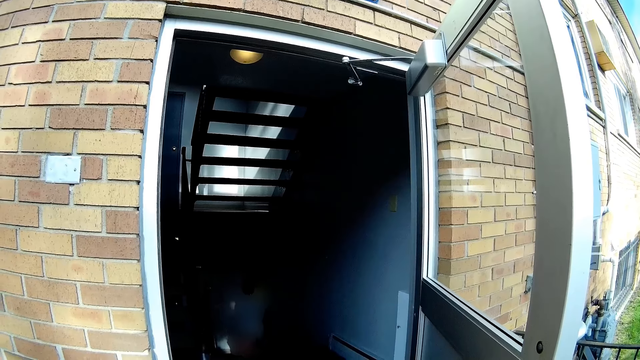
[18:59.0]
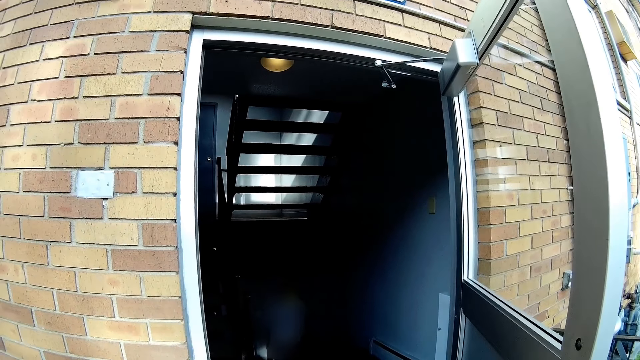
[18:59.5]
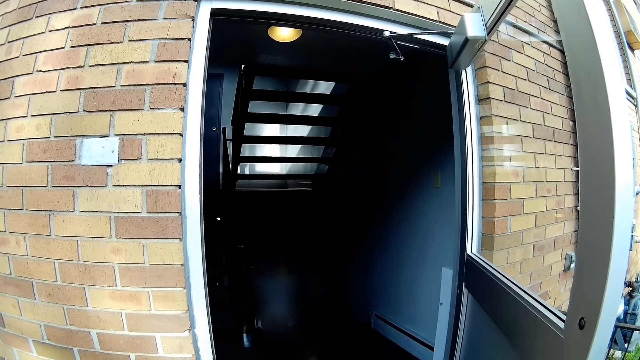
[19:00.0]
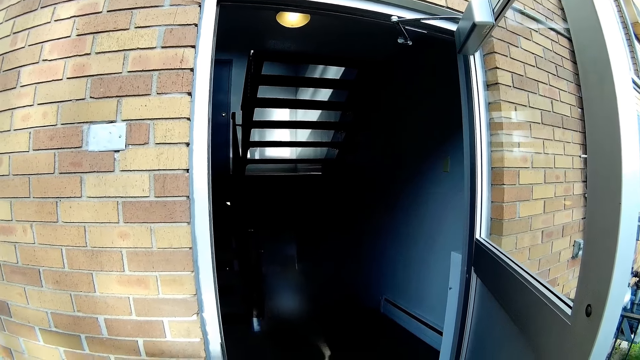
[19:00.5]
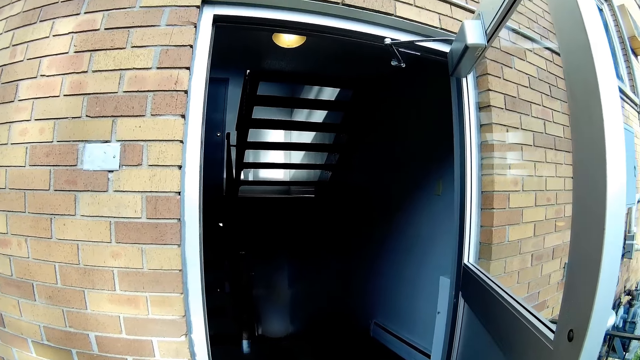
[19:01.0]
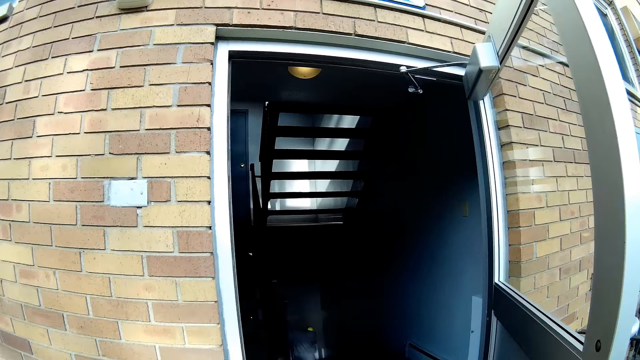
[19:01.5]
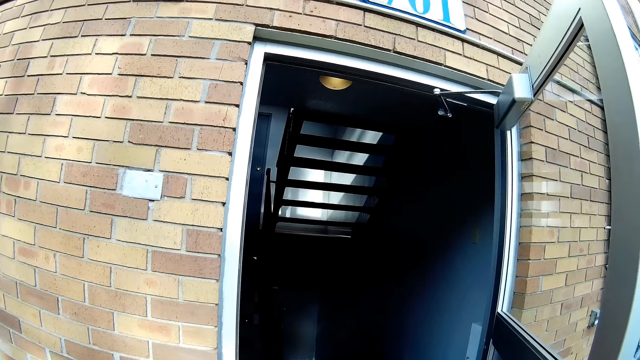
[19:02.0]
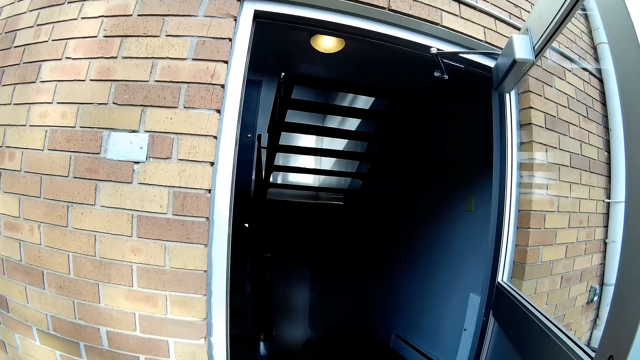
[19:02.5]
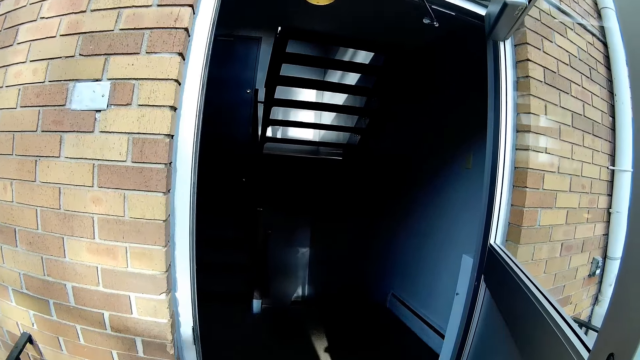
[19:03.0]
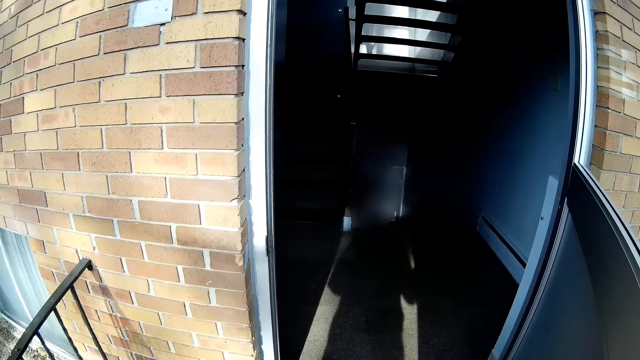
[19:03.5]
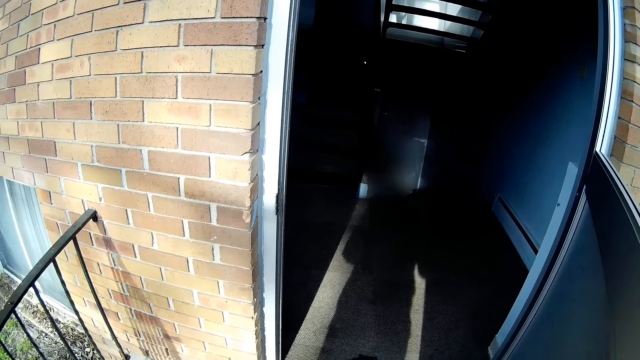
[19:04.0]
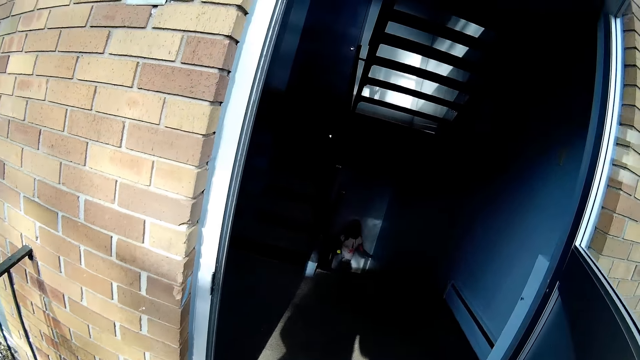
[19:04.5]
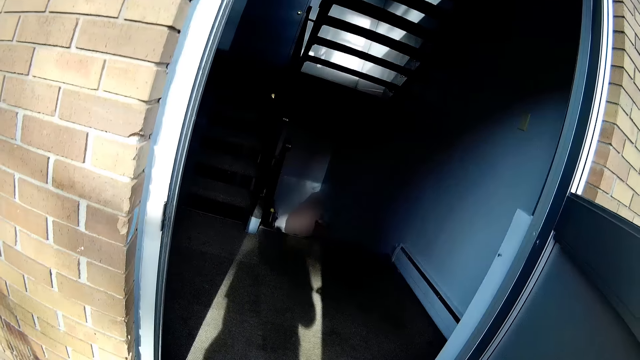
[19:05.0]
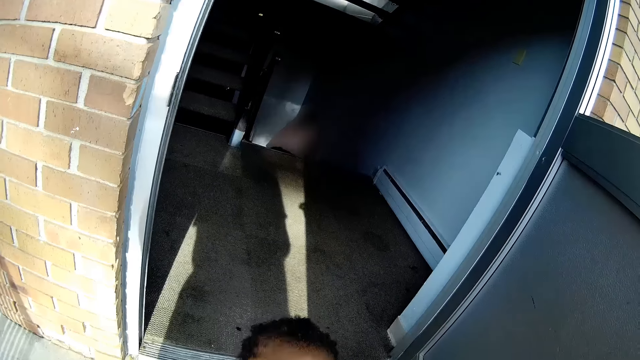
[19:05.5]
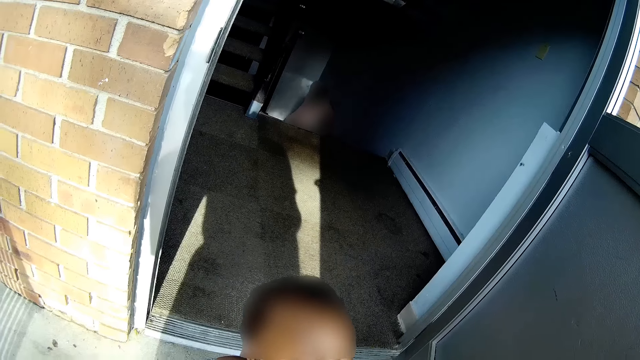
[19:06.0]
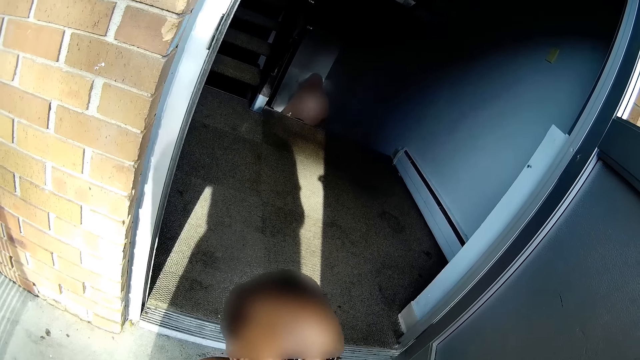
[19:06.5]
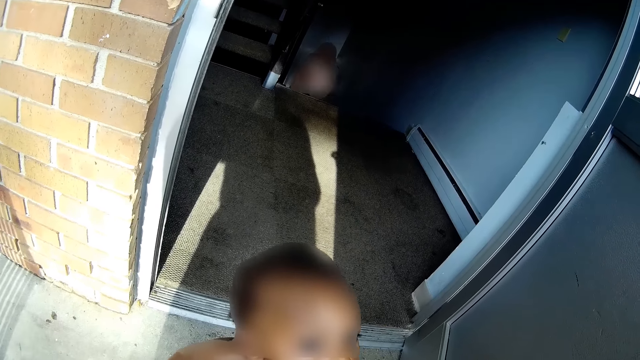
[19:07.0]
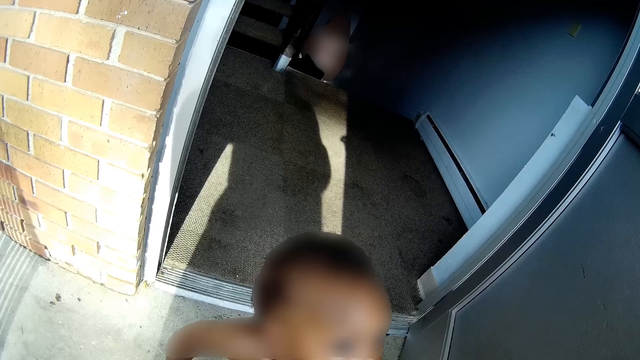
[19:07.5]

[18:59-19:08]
The camera wearer talks to the child. Another child goes up the staircase.

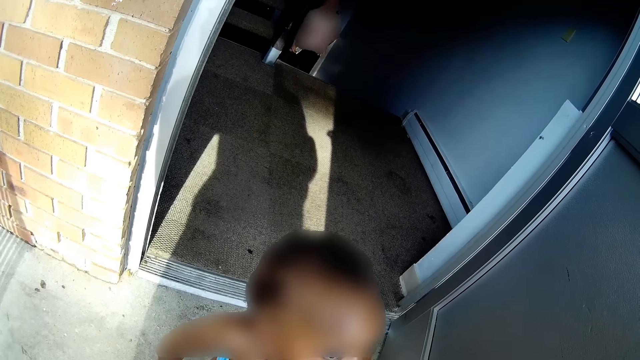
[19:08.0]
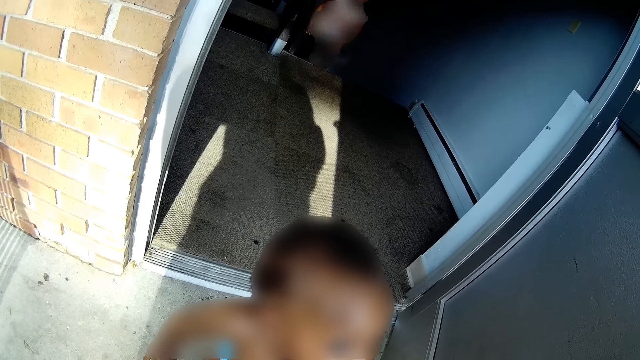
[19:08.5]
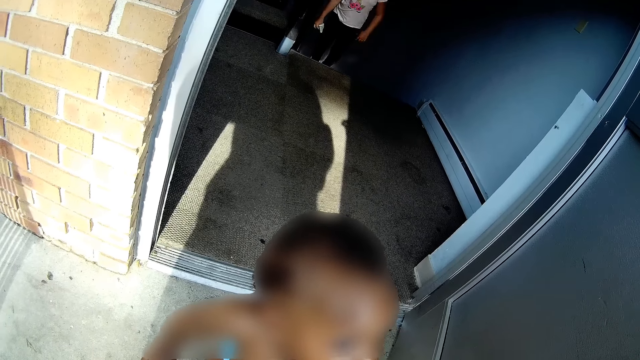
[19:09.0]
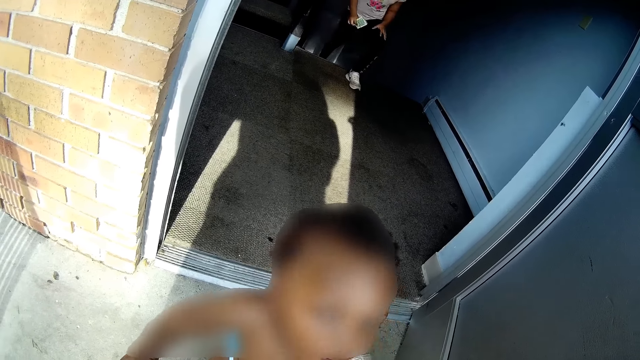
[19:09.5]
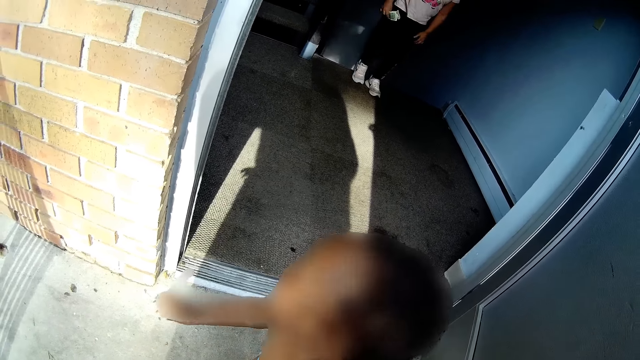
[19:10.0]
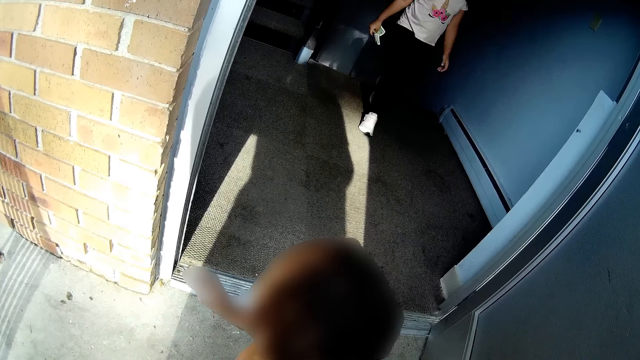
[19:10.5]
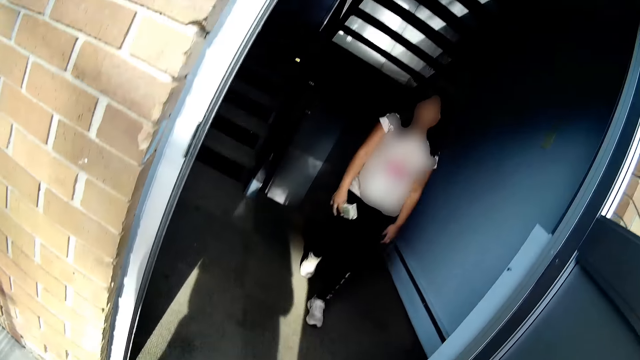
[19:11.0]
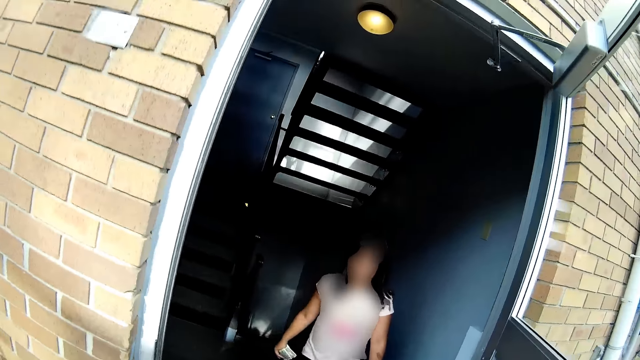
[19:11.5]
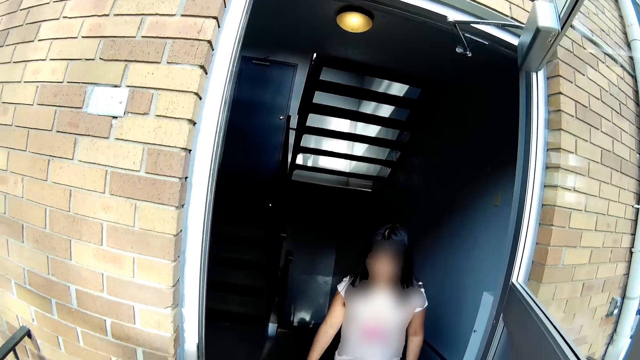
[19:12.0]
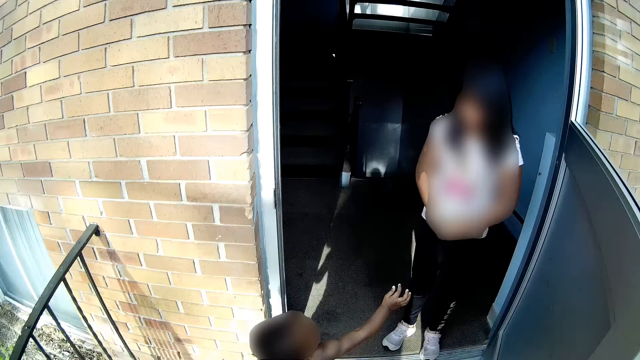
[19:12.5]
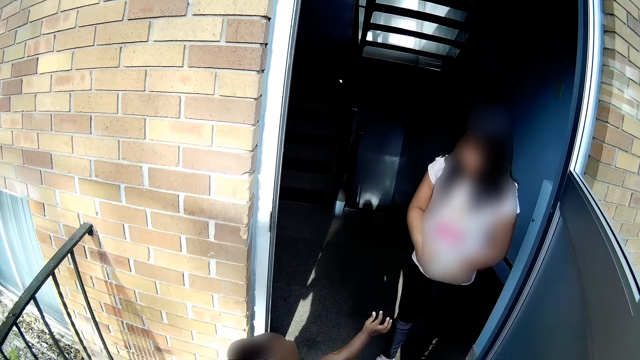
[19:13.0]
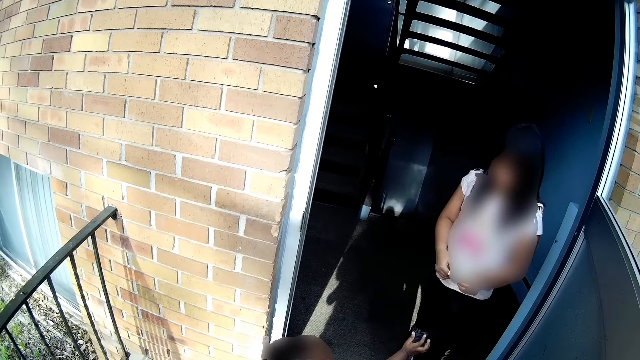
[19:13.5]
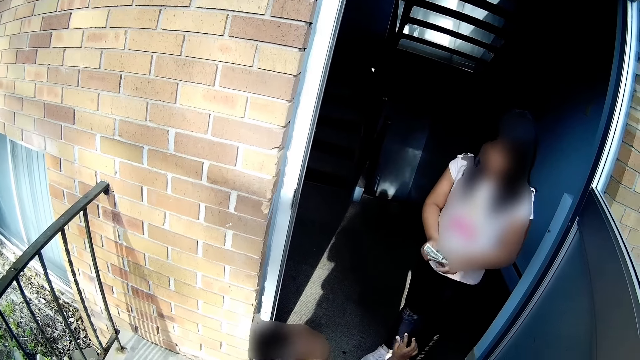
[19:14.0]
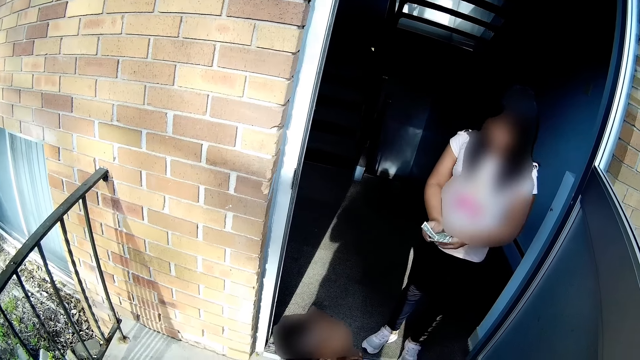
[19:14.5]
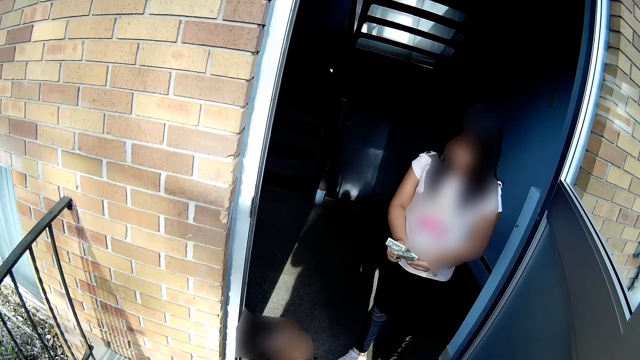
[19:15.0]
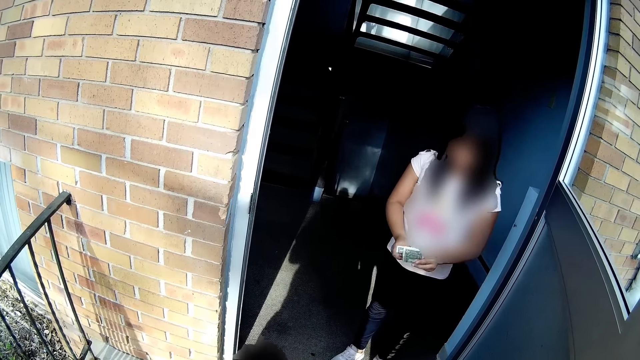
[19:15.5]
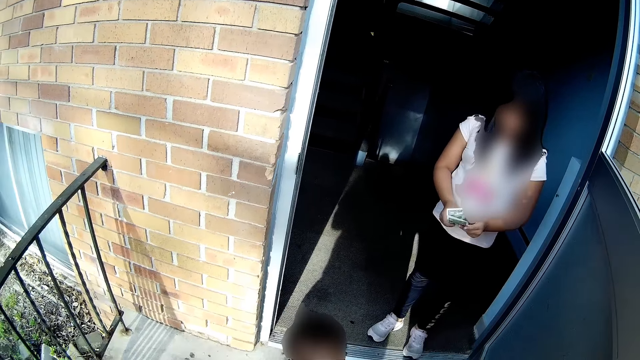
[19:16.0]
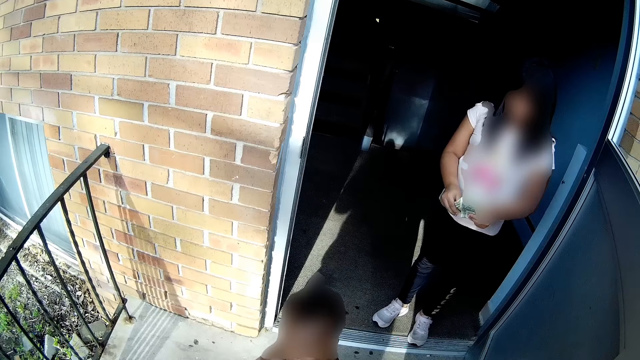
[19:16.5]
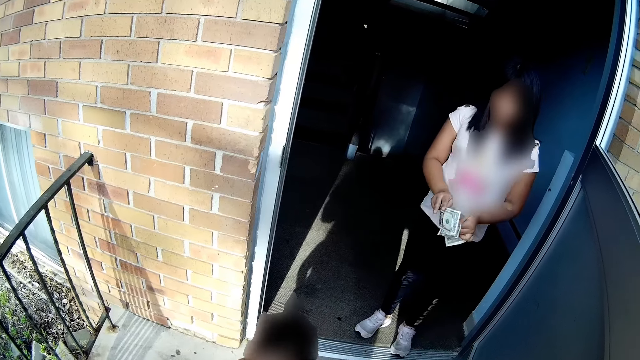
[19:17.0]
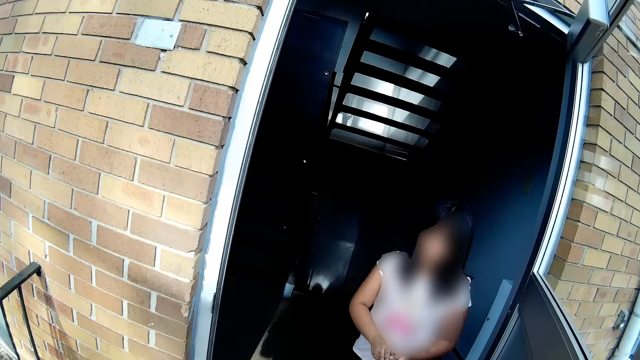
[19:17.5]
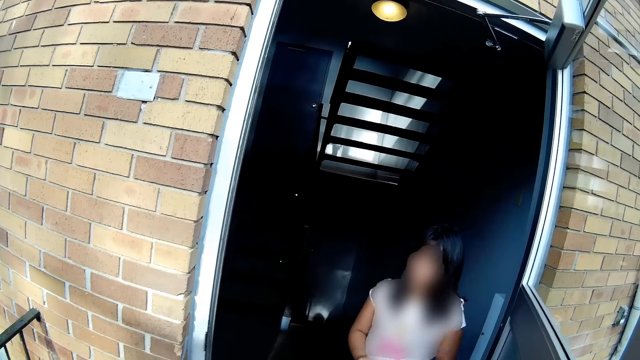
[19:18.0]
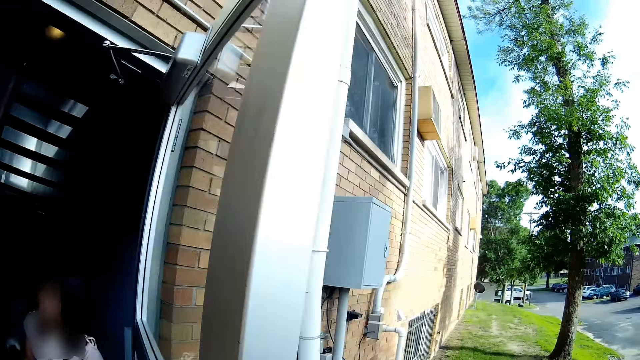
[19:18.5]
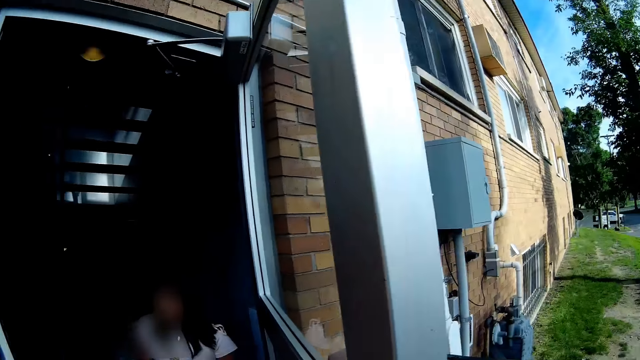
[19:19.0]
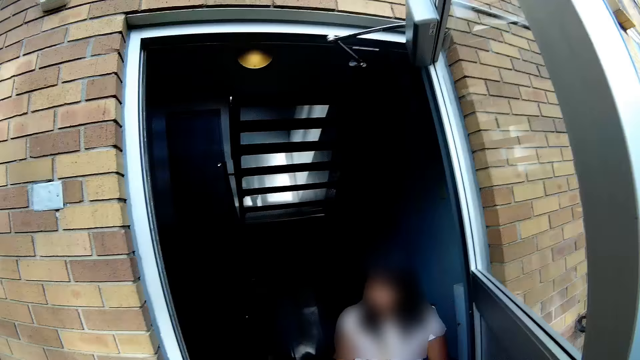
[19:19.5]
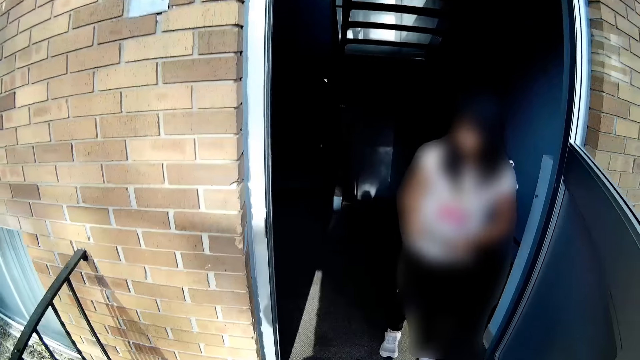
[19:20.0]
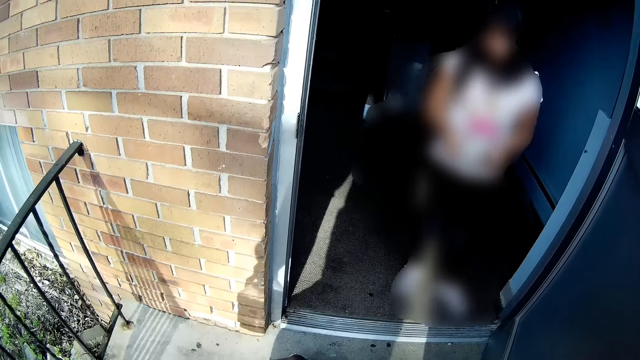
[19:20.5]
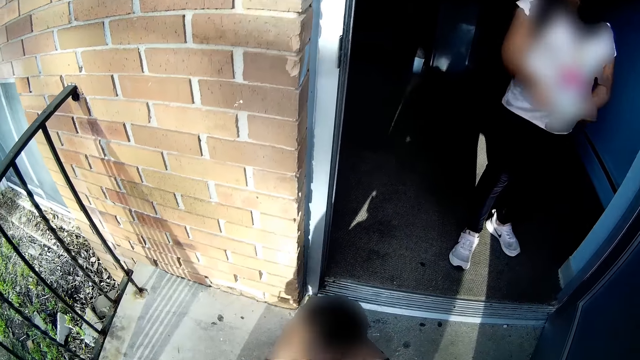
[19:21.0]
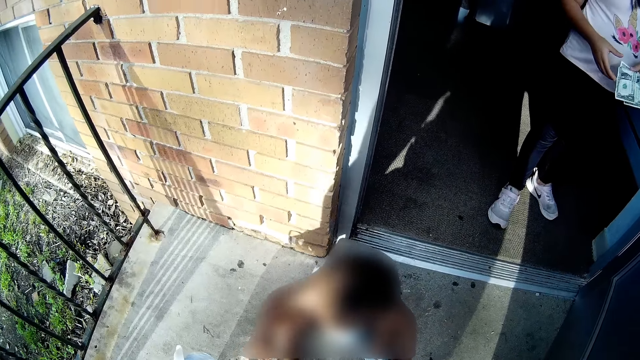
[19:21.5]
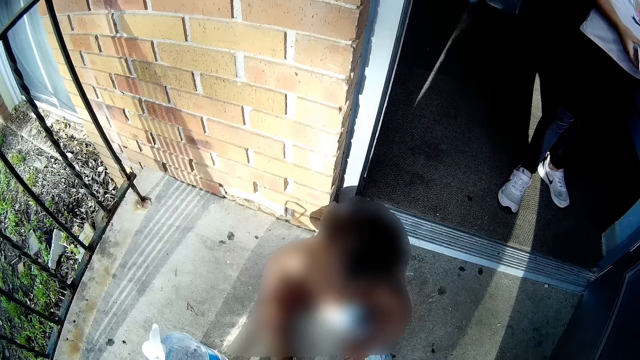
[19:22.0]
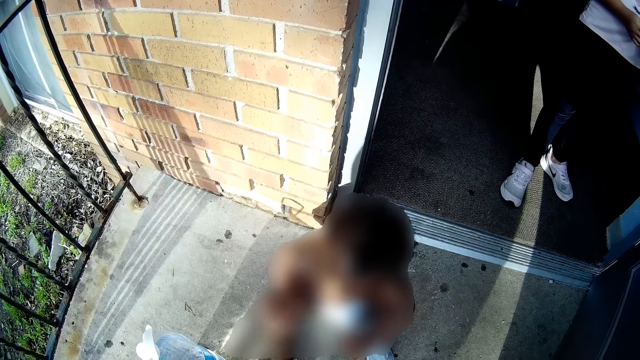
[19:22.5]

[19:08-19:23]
The child talks to the camera wearer. The child counts some money with her hands. The camera wearer places the bottle of water on the floor with her left hand. She talks to another child.
